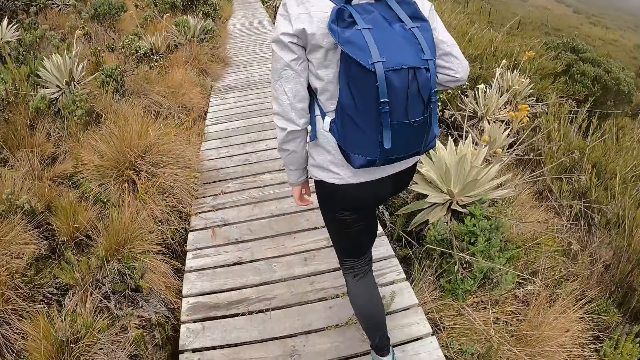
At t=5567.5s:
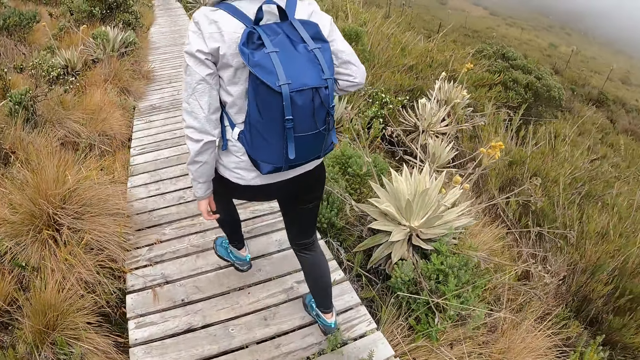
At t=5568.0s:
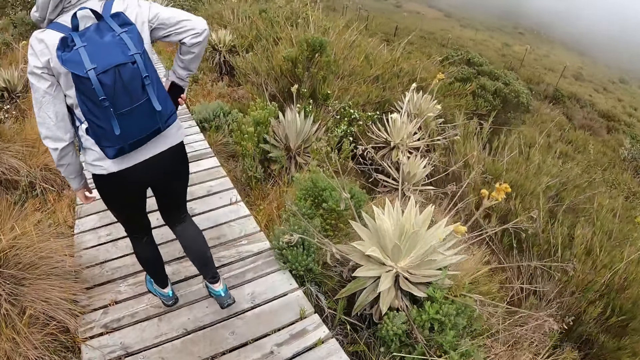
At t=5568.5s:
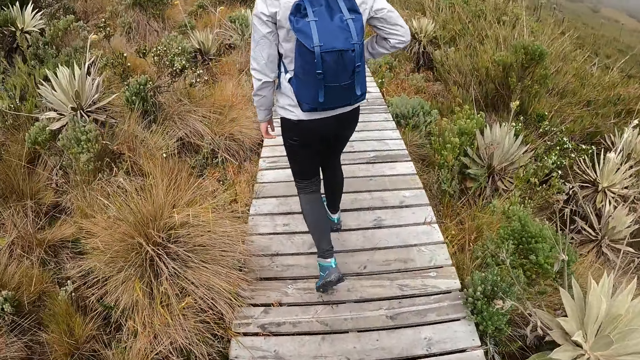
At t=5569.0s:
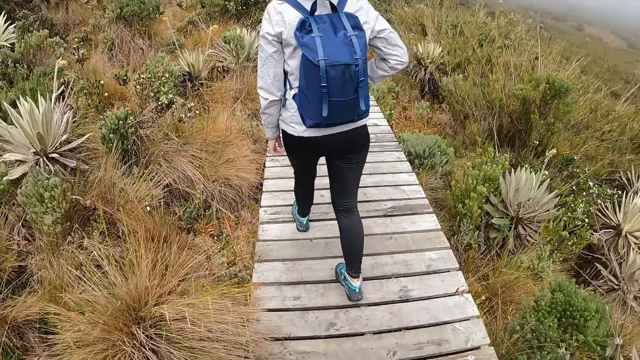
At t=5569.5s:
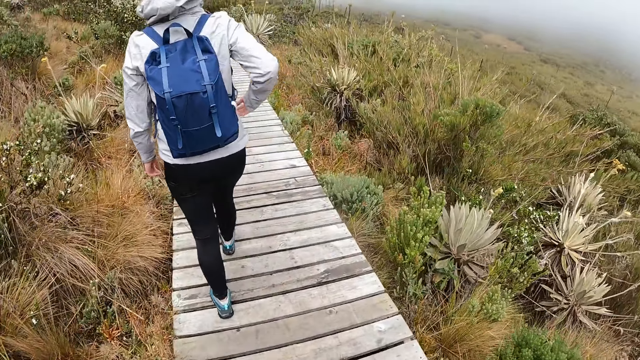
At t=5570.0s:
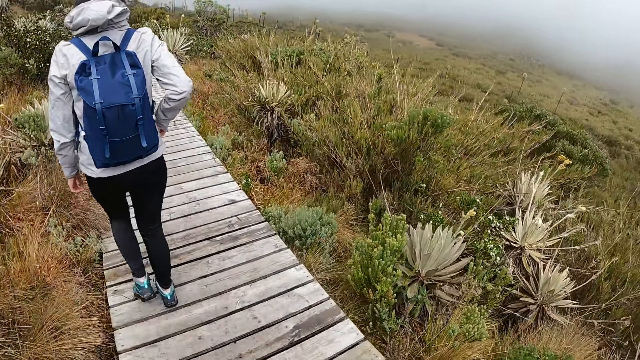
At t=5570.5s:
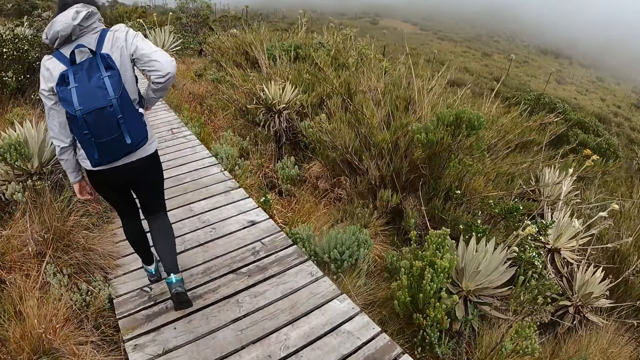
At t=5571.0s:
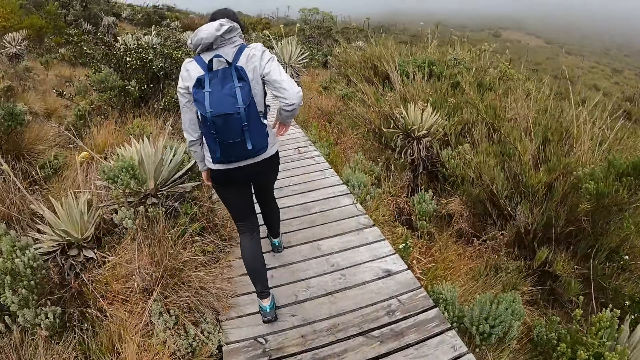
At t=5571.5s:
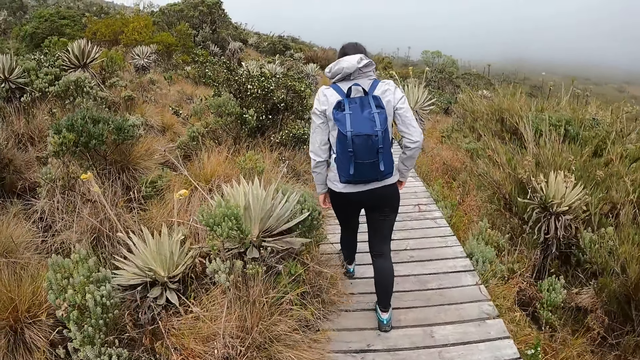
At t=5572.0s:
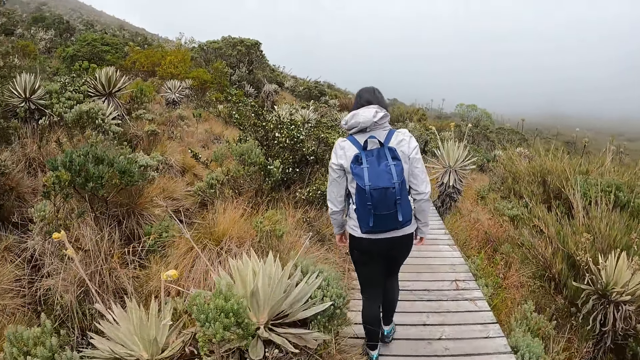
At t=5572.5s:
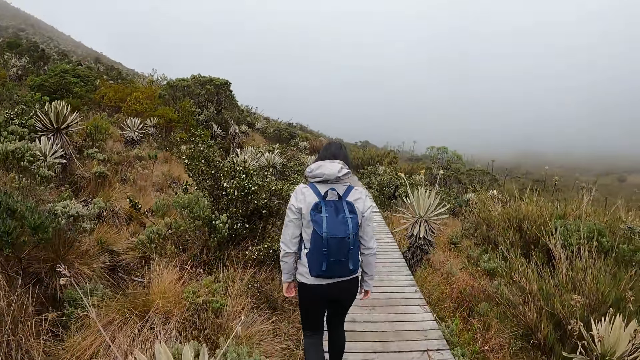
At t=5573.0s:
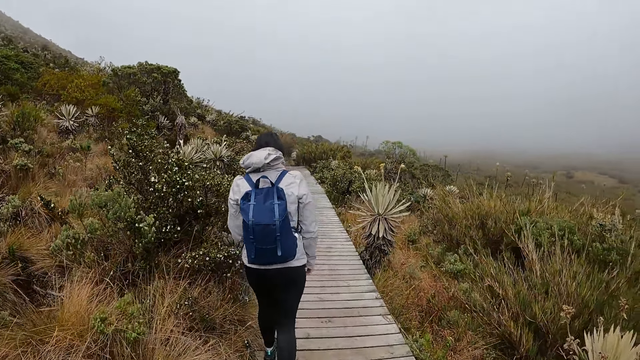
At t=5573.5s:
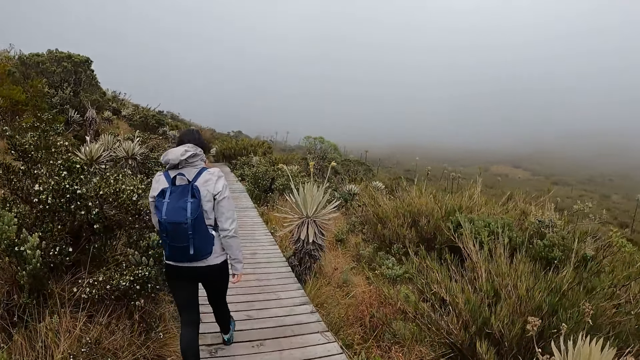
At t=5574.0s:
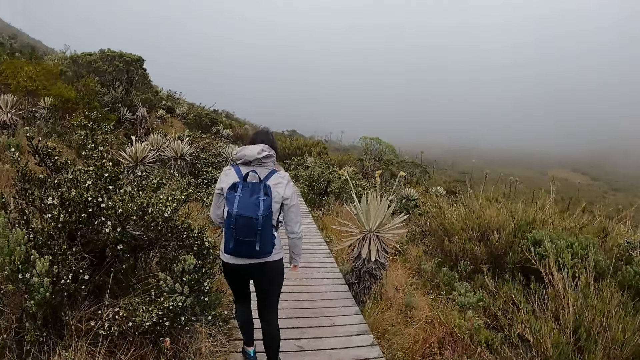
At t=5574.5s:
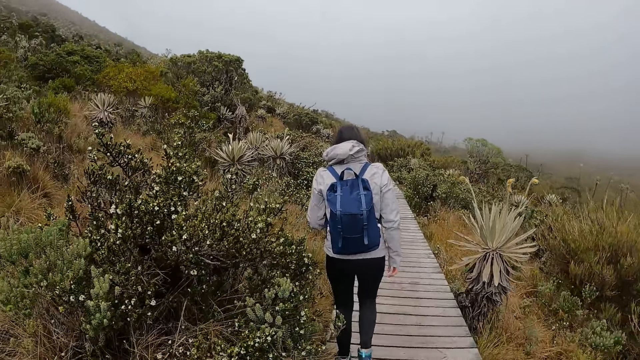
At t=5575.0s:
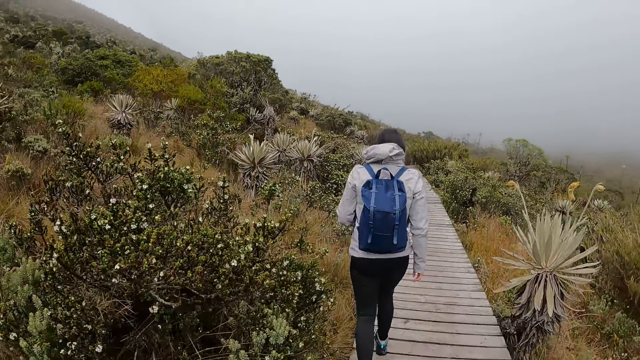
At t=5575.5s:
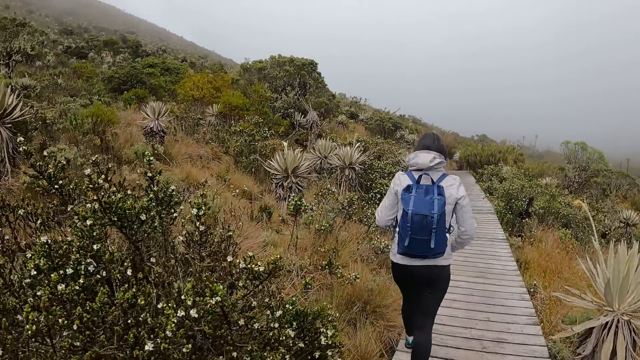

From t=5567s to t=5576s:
The camera wearer walks around.

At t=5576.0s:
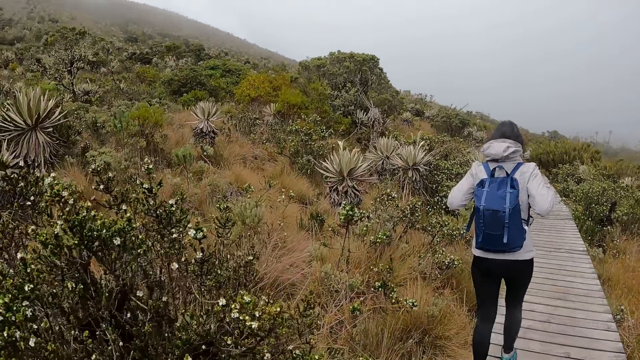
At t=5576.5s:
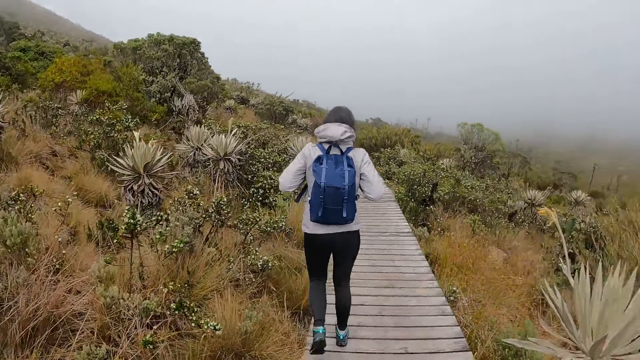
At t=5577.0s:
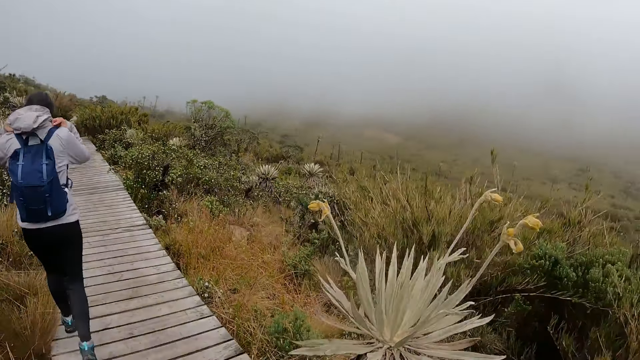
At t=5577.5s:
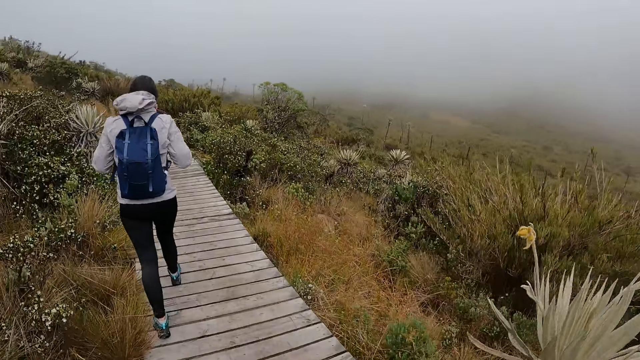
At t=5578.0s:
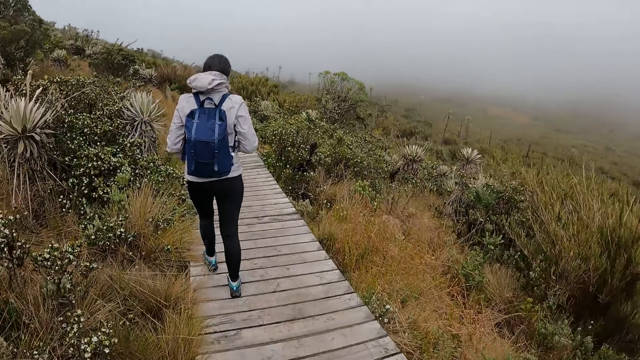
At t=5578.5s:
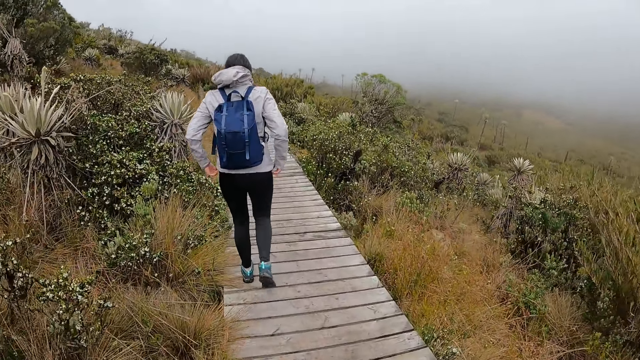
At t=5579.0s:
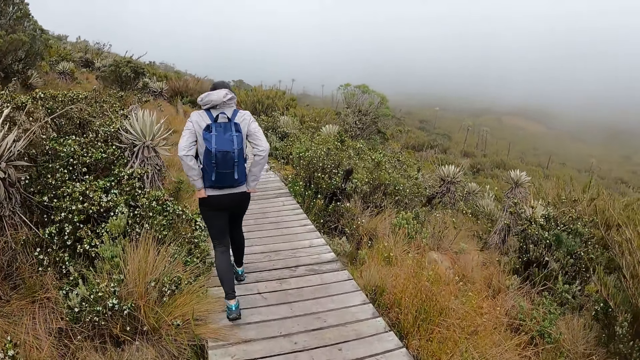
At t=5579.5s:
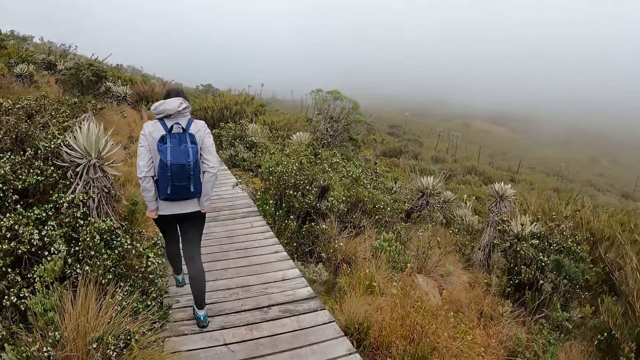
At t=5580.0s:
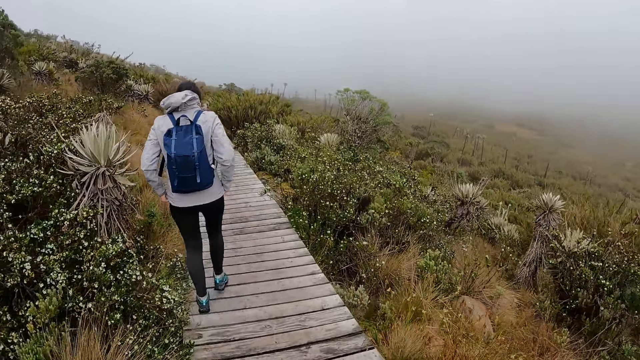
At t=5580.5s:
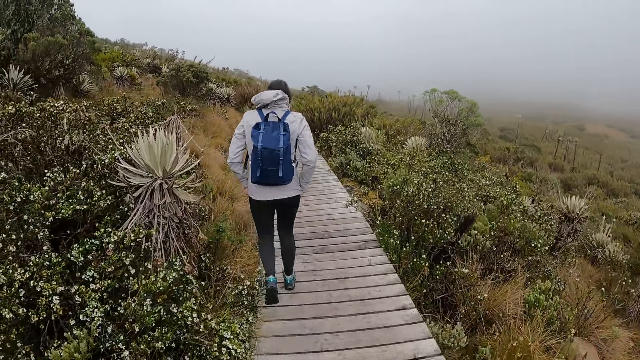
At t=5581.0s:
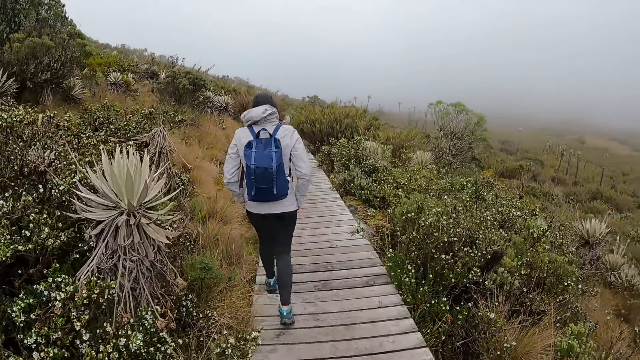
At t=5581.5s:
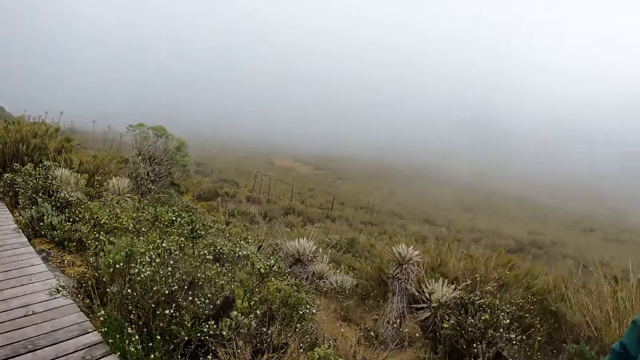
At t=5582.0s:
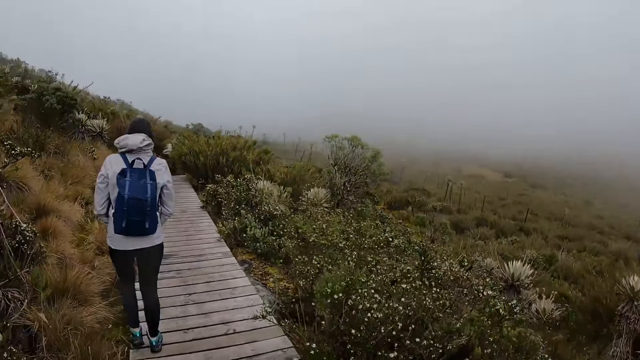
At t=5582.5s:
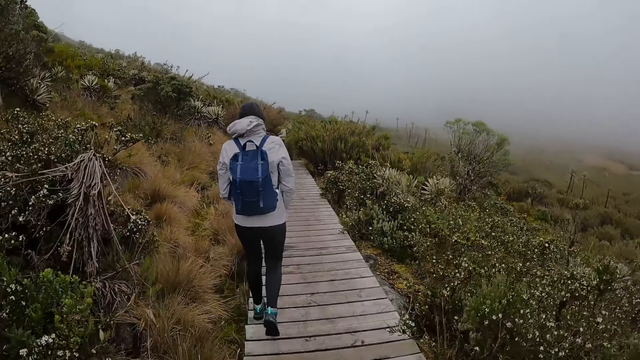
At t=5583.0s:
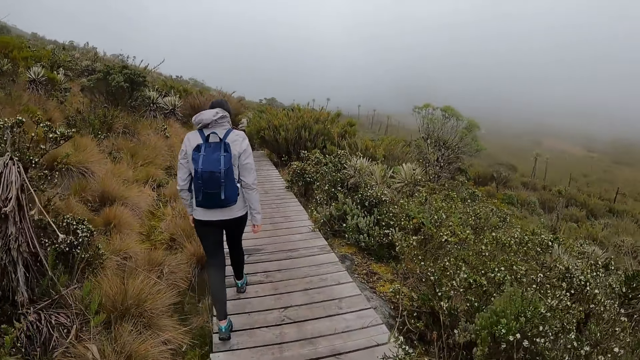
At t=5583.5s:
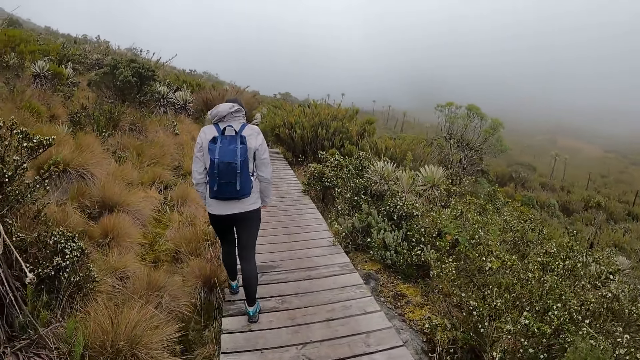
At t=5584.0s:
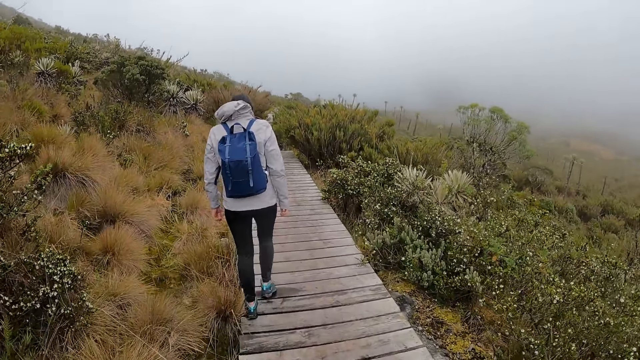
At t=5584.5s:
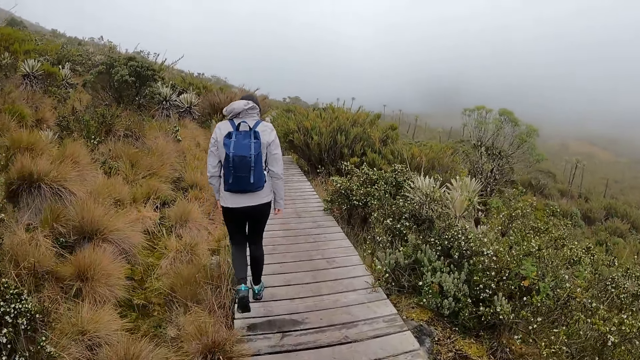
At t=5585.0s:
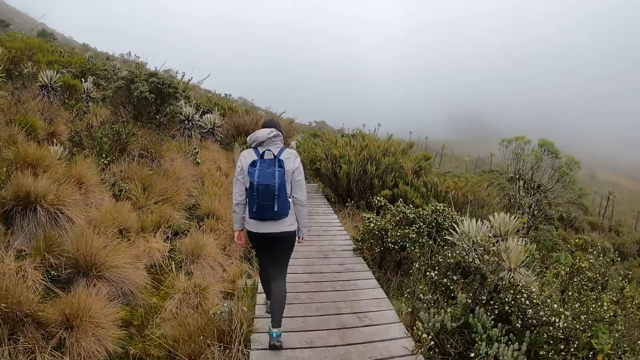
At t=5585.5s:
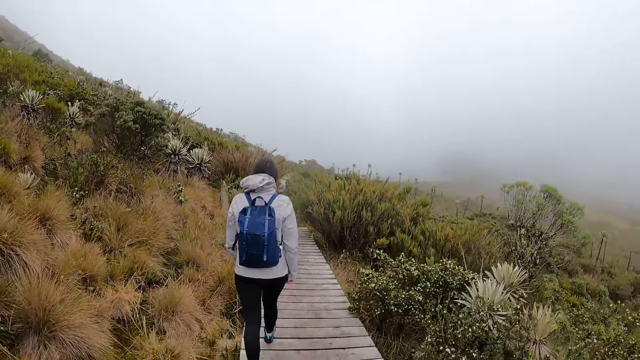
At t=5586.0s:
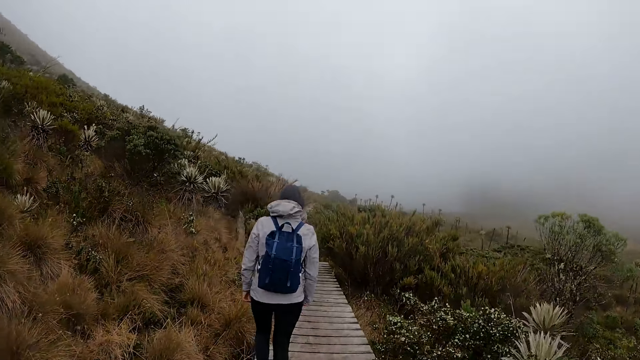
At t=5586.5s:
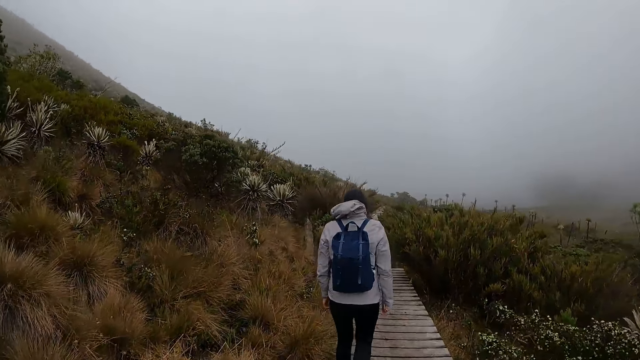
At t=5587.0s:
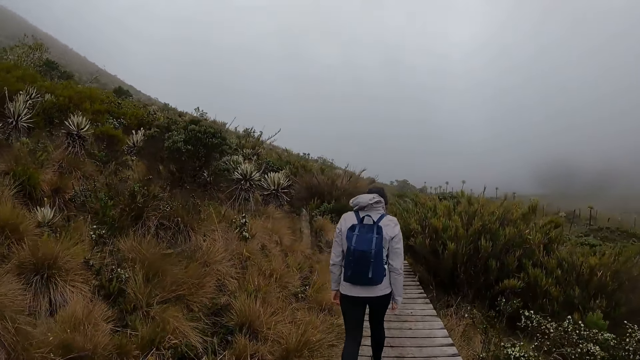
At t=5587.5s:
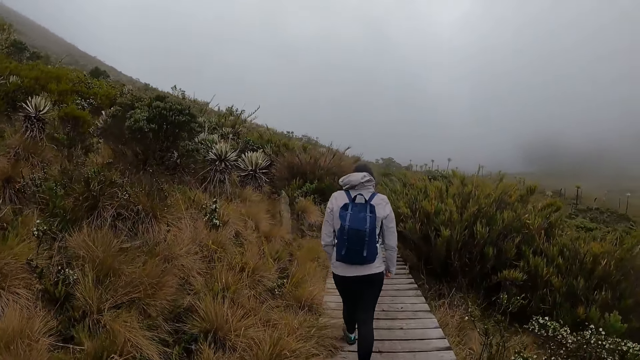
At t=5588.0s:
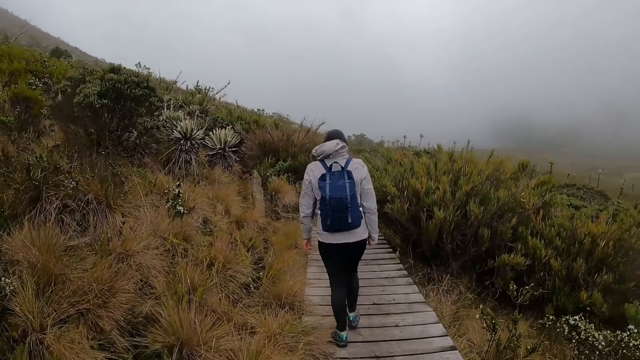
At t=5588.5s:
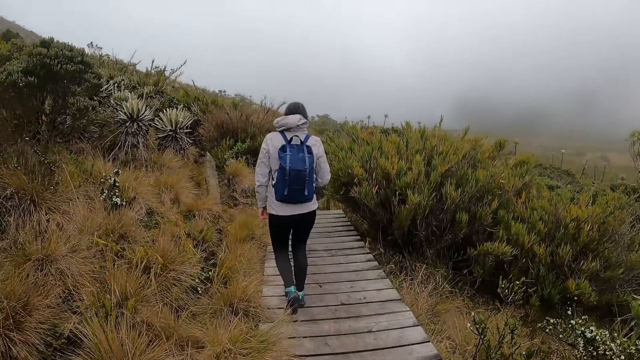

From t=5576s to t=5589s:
The woman adjusts her jacket with both hands. The camera wearer looks around and walks around.
